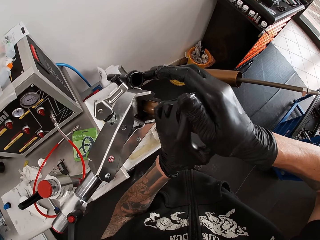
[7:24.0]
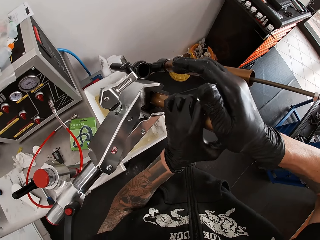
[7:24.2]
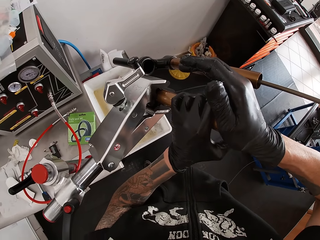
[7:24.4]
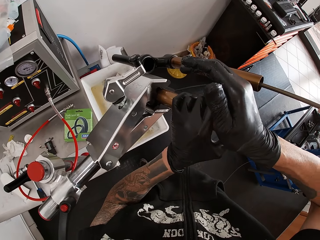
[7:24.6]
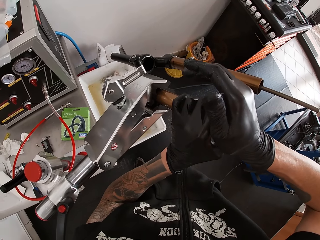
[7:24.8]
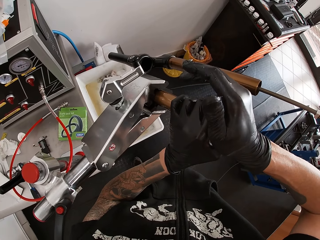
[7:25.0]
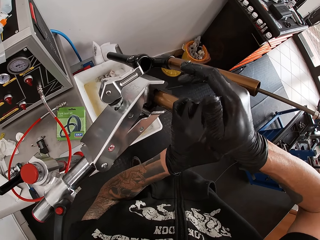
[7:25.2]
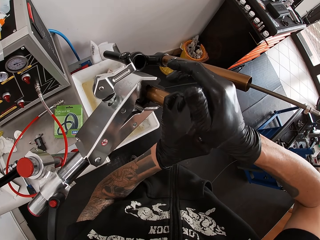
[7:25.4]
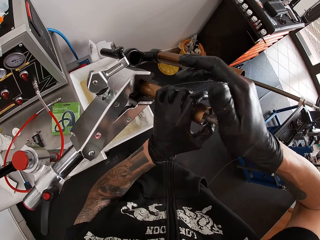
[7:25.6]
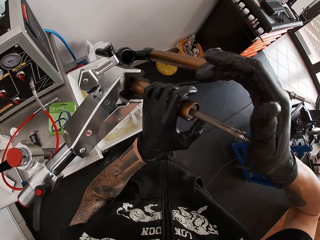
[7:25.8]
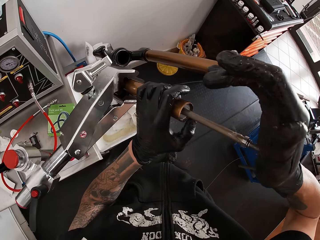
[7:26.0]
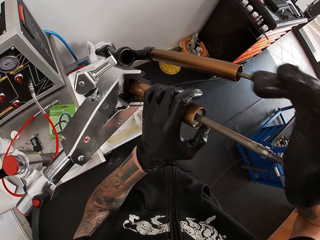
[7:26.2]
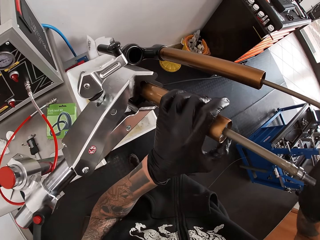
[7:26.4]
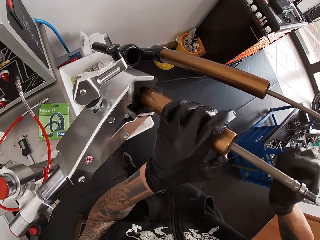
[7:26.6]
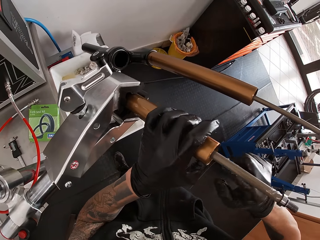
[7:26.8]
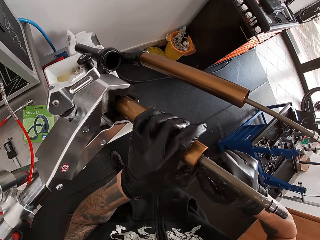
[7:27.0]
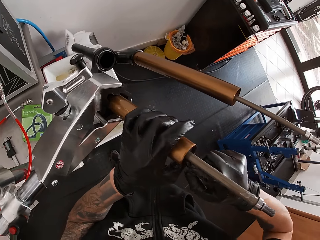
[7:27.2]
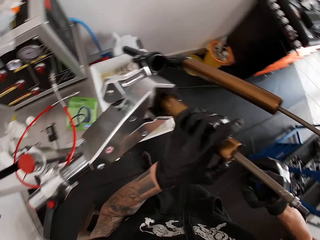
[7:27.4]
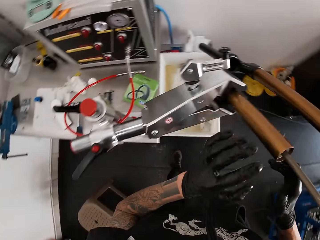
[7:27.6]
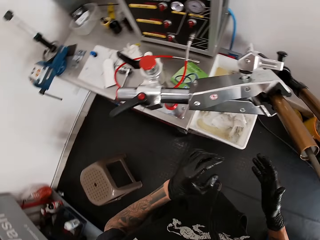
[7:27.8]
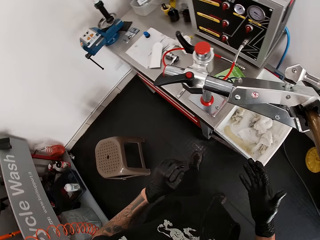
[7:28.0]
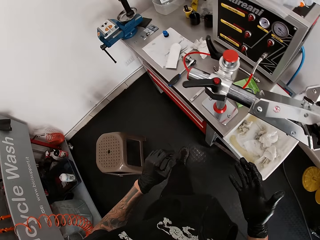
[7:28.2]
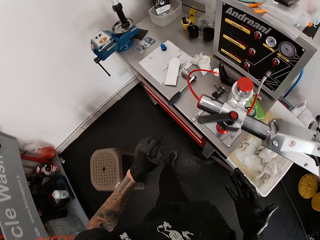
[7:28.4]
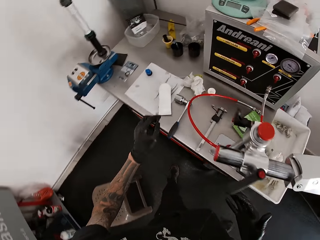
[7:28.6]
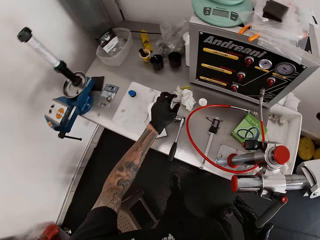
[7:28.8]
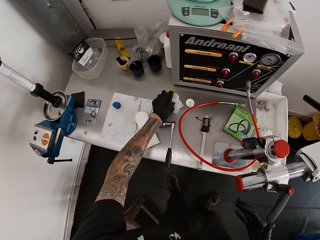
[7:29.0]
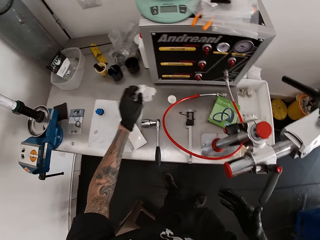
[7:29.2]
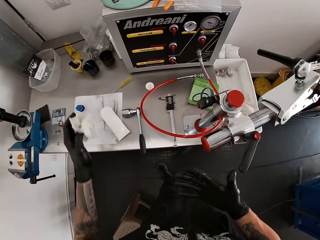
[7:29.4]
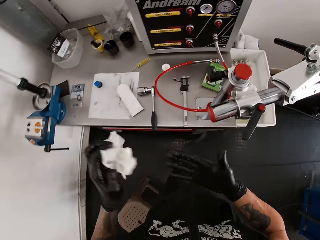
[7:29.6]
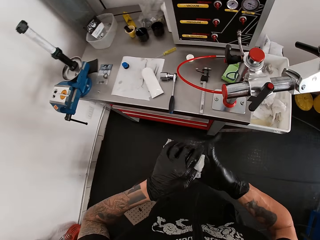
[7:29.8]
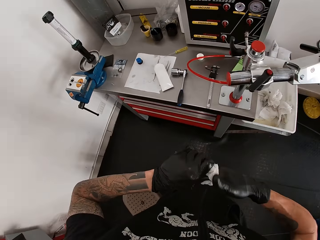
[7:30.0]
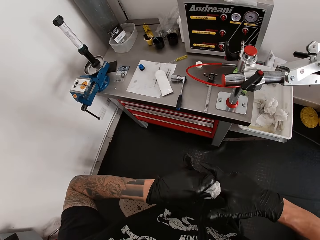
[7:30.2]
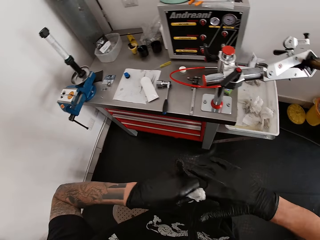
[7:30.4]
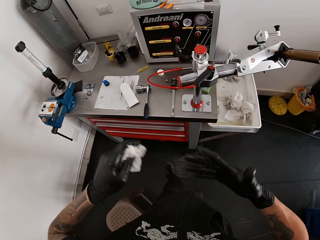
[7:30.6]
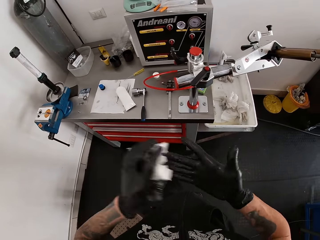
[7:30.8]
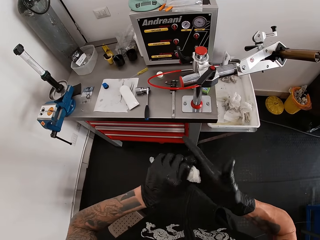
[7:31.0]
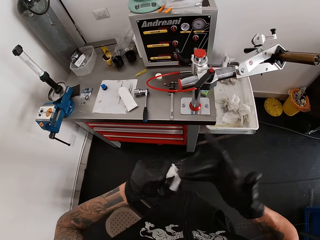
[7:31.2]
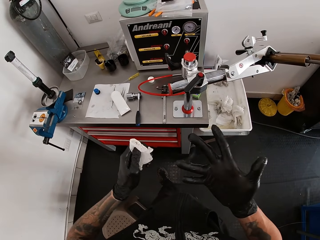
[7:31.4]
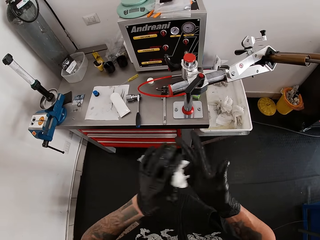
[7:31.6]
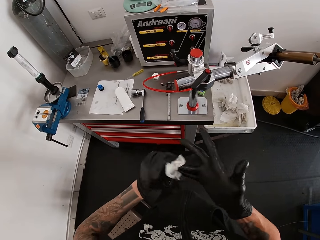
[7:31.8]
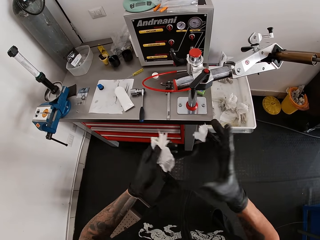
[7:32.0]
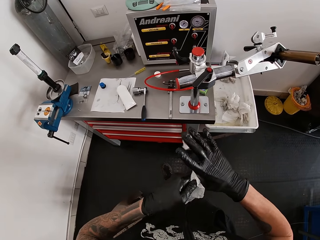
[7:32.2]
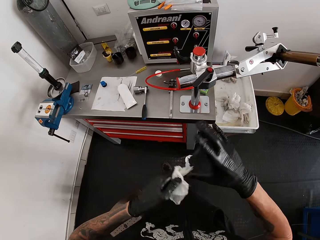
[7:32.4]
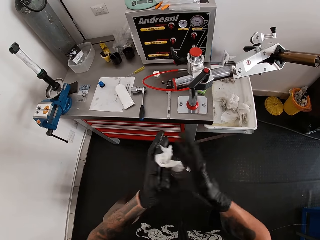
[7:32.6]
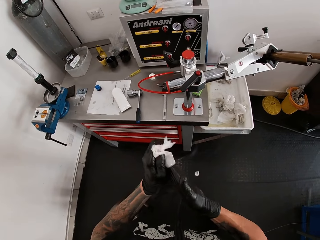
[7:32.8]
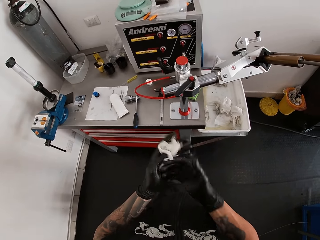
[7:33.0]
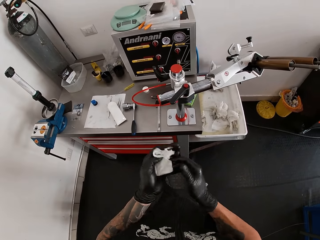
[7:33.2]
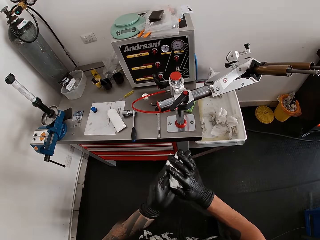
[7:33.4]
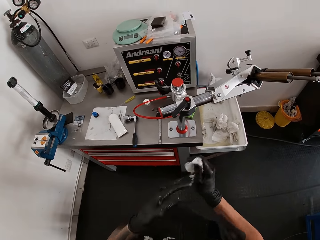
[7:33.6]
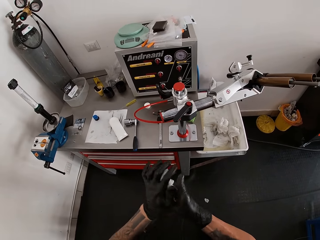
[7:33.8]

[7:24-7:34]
The camera wearer picks up the tissue paper from the workbench with his left hand. He cleans both his hands with the tissue paper.

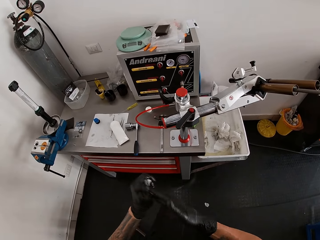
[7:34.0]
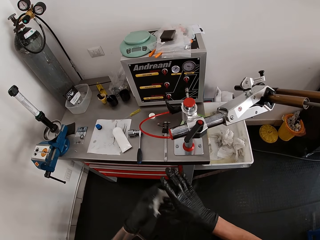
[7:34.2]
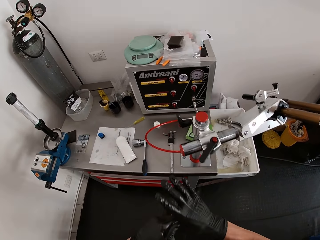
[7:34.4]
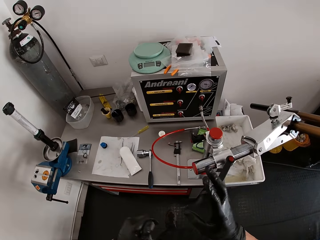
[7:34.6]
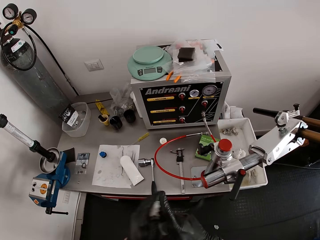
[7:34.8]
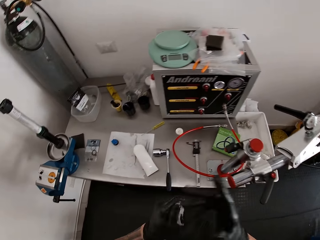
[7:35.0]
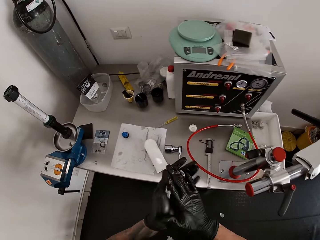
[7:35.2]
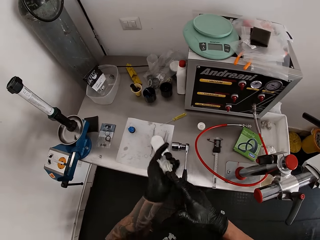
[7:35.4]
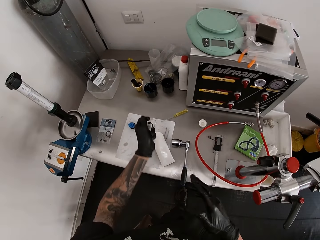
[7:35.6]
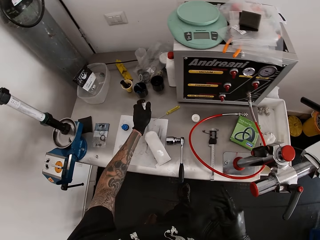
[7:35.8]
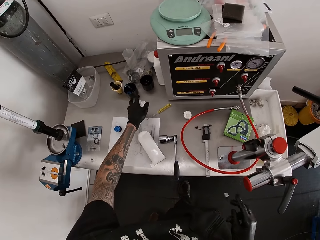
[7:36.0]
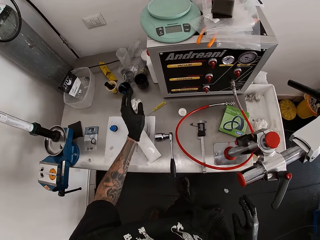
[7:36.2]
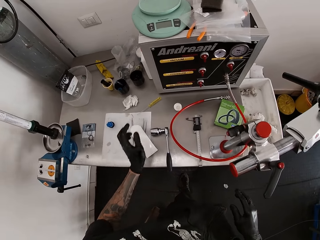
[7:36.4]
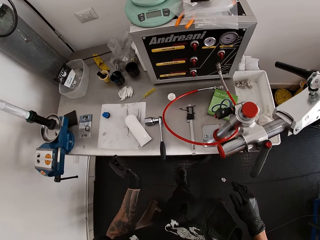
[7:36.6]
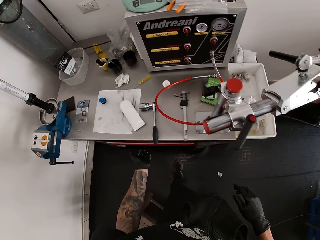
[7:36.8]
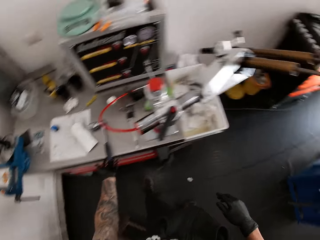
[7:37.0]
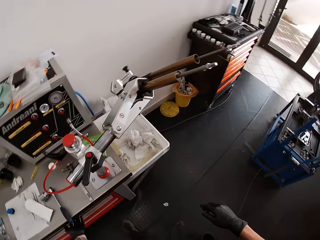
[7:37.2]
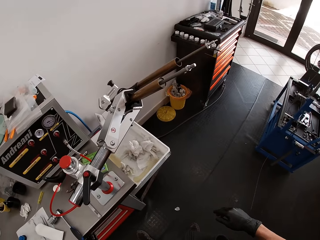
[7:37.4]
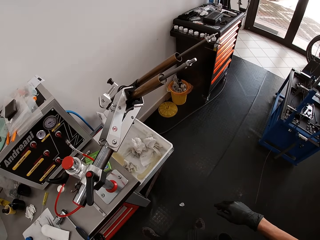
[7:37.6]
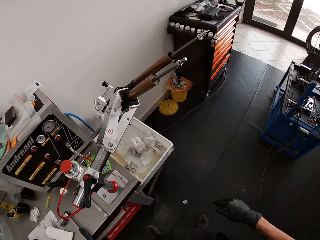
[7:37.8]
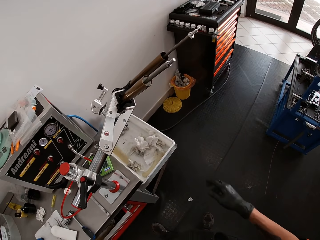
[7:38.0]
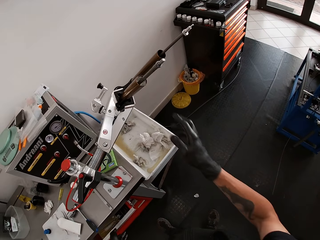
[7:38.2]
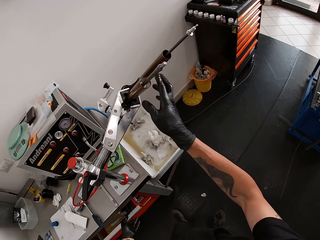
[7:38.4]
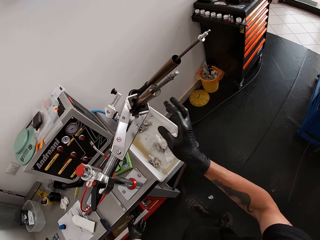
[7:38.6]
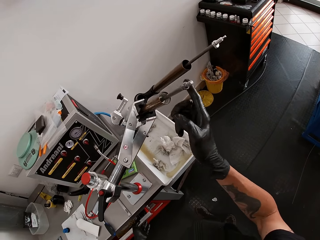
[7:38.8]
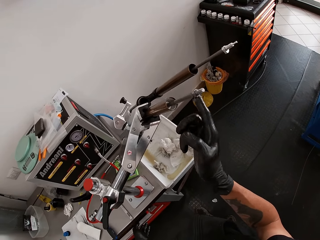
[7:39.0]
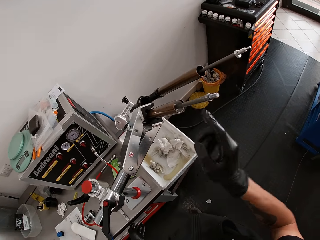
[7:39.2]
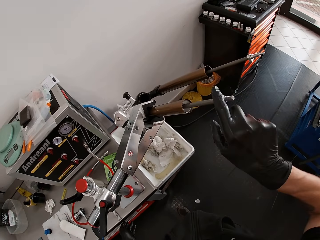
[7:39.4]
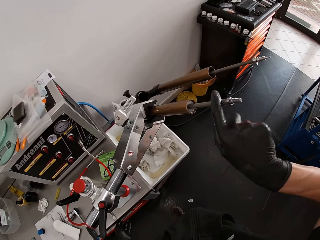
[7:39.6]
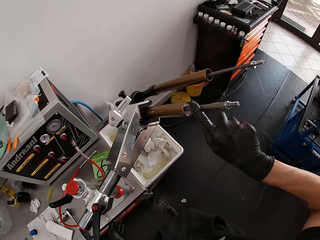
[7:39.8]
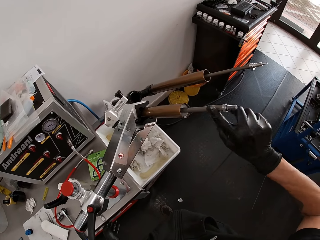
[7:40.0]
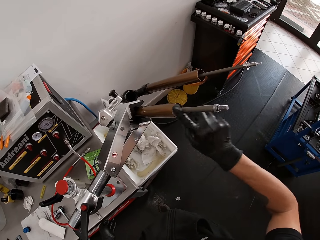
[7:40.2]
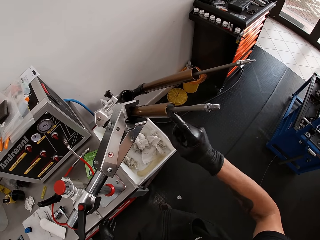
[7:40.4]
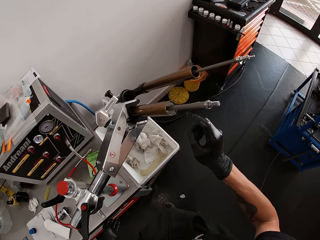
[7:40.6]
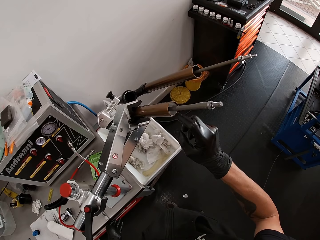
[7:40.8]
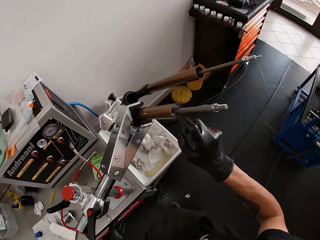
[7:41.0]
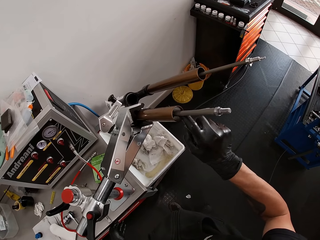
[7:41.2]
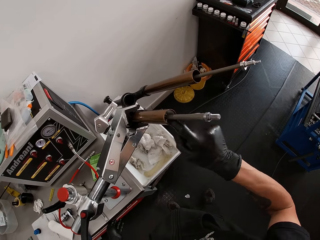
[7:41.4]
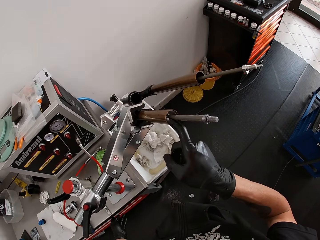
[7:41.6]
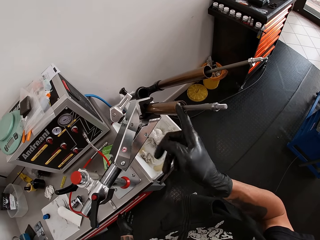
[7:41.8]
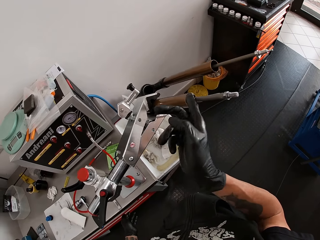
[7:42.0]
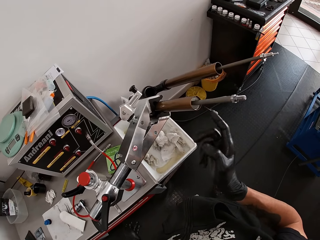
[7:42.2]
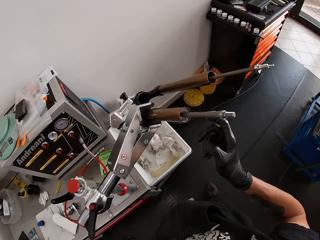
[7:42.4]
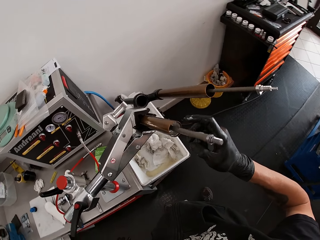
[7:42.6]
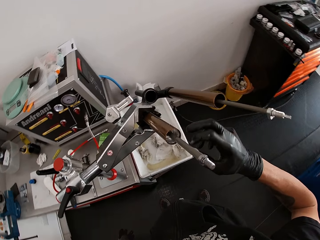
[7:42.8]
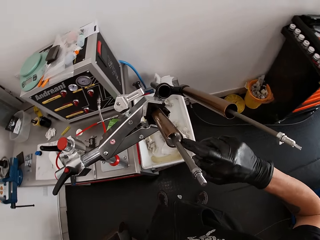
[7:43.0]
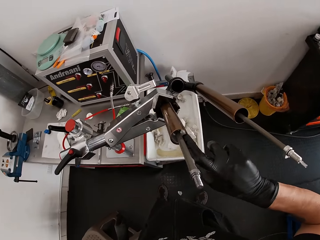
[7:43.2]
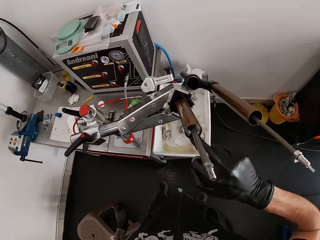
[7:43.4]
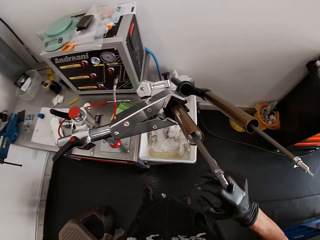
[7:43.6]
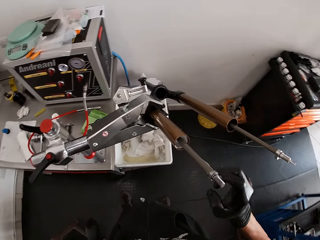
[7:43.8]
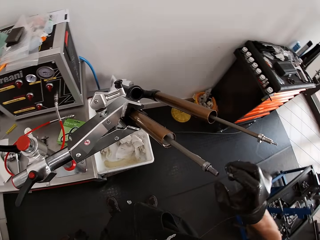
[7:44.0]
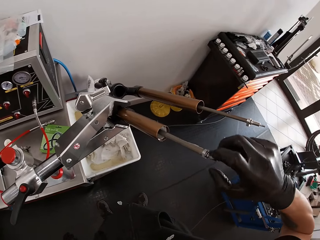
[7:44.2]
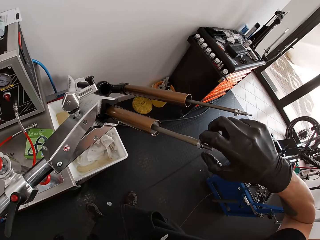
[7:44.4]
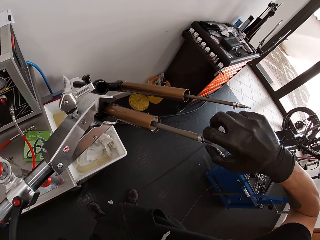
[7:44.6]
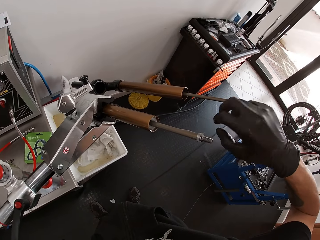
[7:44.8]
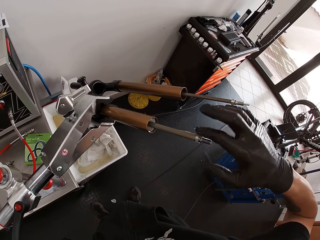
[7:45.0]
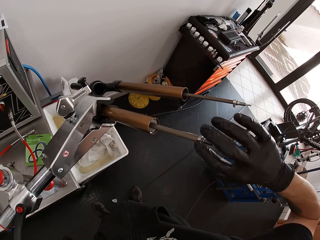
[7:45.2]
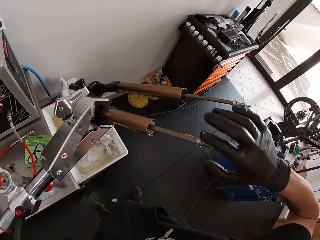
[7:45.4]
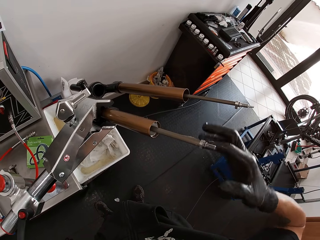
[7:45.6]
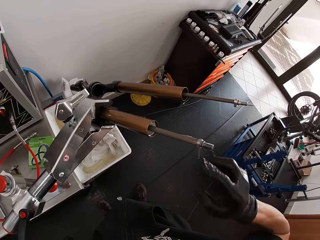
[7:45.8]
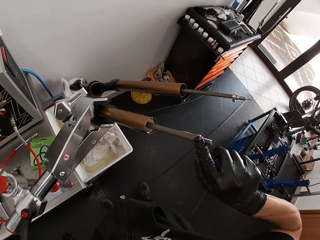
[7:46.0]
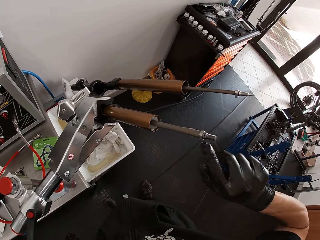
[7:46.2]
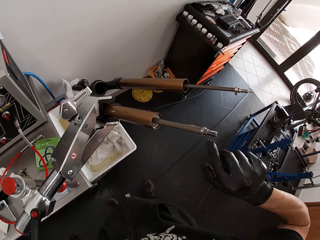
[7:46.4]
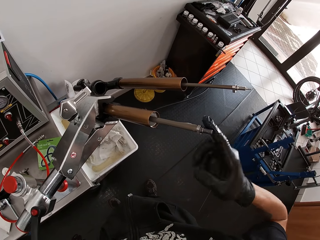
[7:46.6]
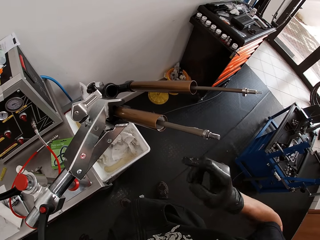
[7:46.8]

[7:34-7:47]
The camera wearer drops the tissue paper on the workbench with his left hand. He opens the drawer with his left hand. He lubricates the damping-cartridge with his right hand.
